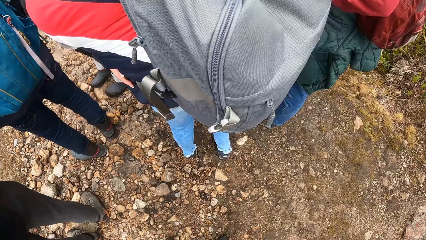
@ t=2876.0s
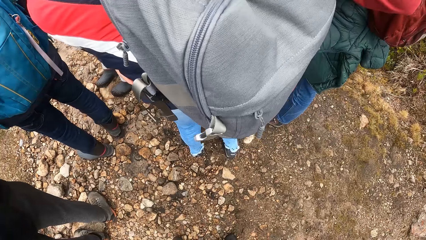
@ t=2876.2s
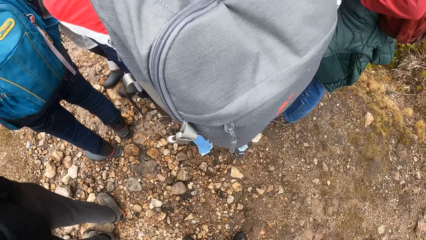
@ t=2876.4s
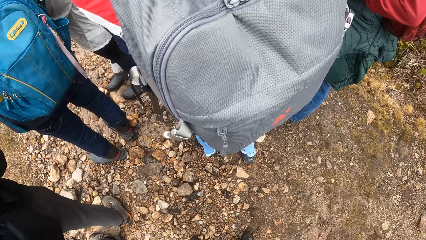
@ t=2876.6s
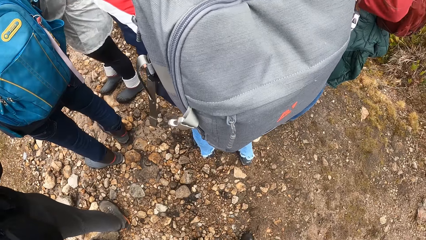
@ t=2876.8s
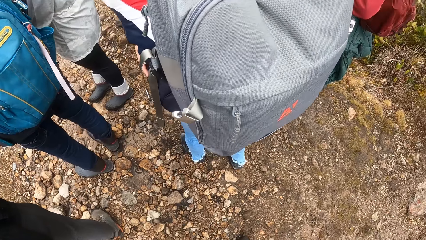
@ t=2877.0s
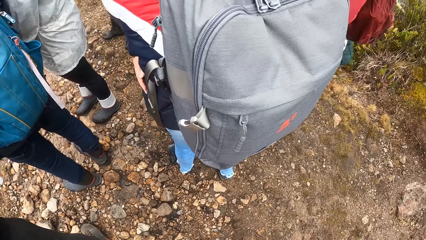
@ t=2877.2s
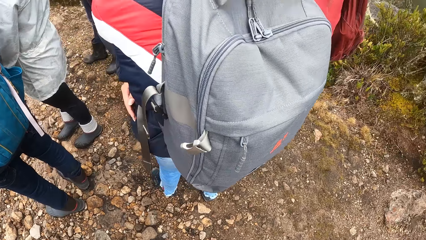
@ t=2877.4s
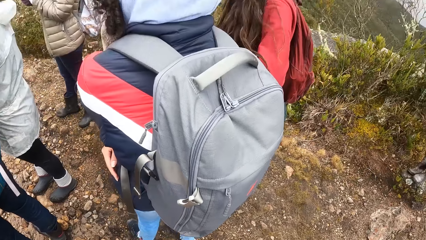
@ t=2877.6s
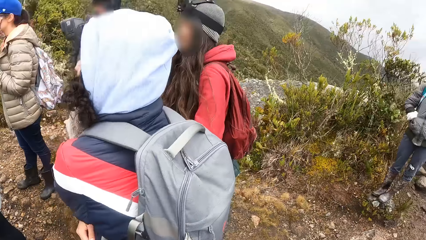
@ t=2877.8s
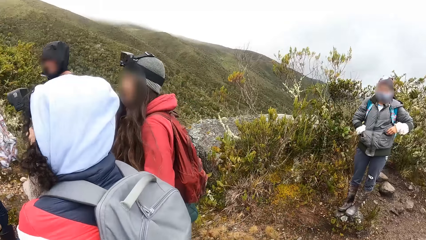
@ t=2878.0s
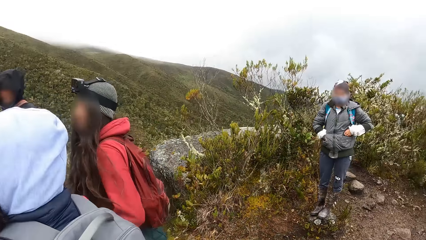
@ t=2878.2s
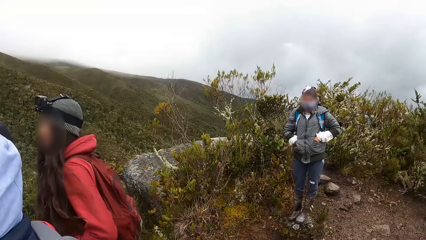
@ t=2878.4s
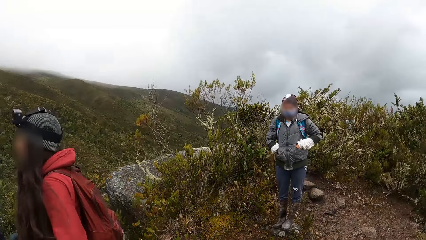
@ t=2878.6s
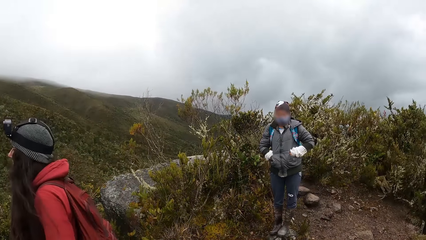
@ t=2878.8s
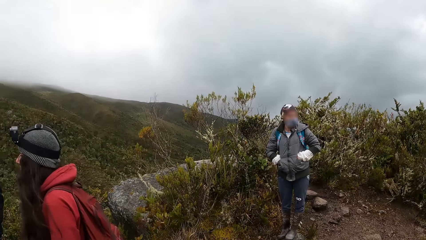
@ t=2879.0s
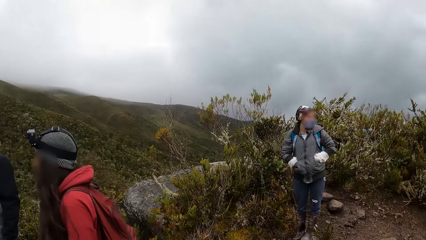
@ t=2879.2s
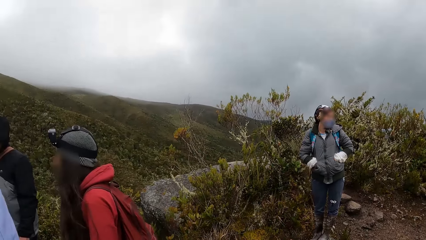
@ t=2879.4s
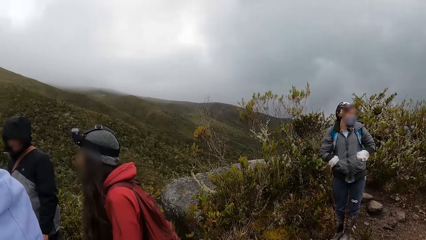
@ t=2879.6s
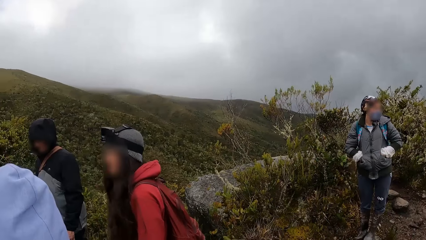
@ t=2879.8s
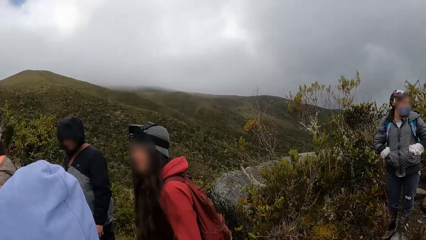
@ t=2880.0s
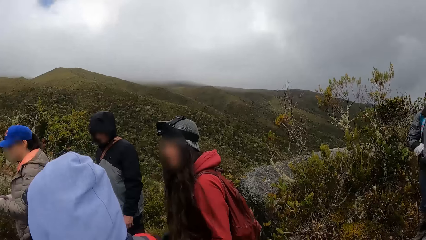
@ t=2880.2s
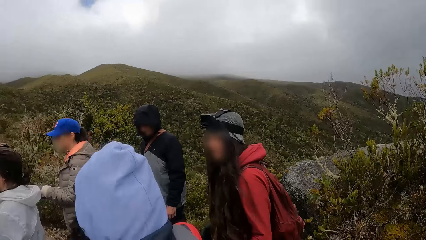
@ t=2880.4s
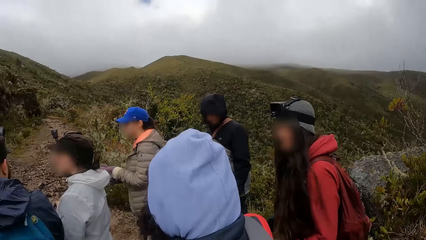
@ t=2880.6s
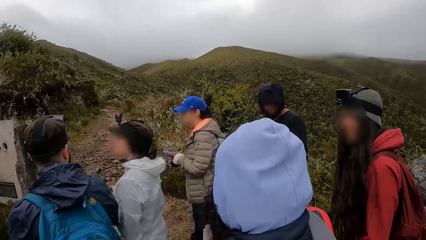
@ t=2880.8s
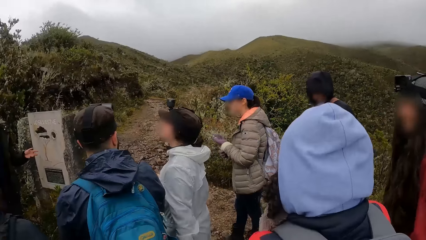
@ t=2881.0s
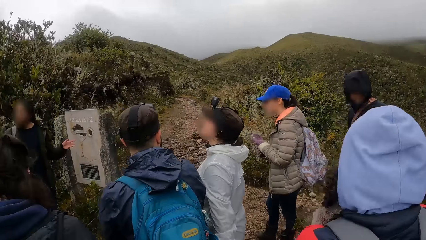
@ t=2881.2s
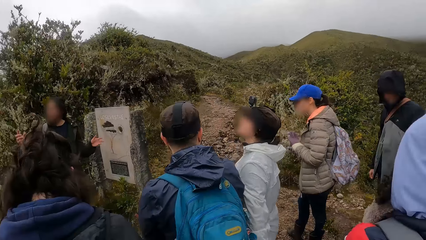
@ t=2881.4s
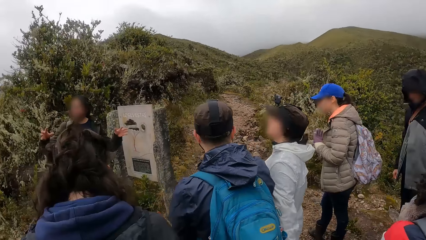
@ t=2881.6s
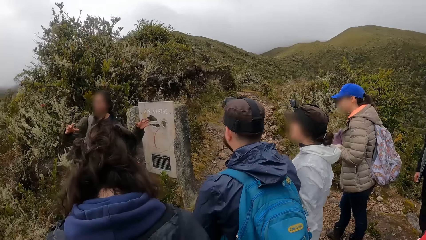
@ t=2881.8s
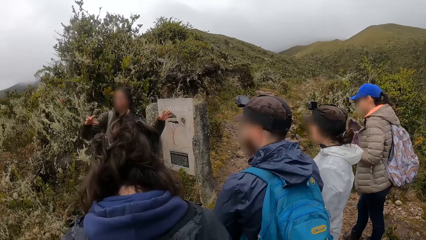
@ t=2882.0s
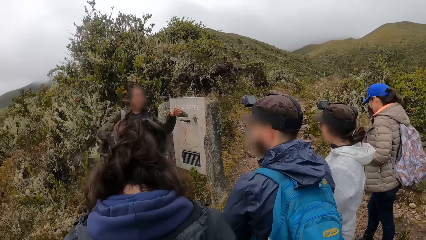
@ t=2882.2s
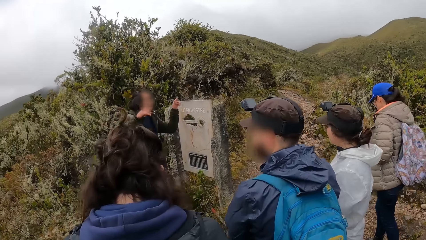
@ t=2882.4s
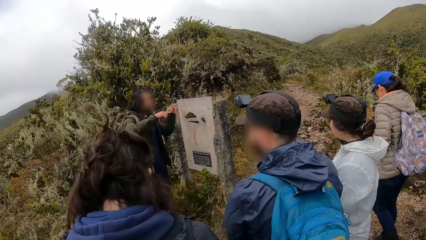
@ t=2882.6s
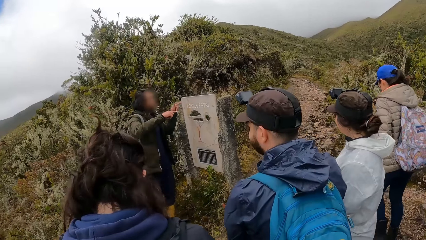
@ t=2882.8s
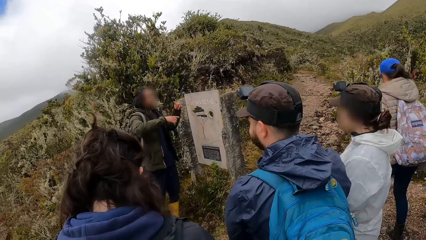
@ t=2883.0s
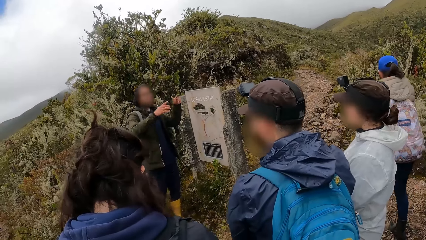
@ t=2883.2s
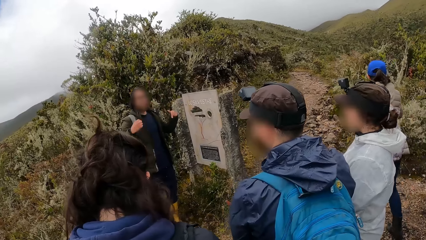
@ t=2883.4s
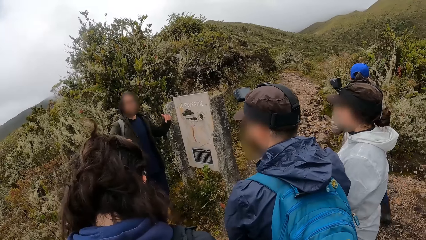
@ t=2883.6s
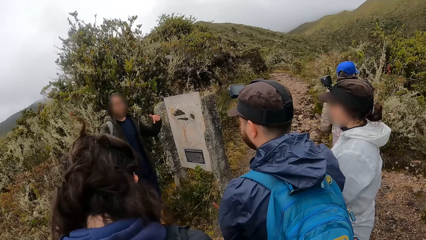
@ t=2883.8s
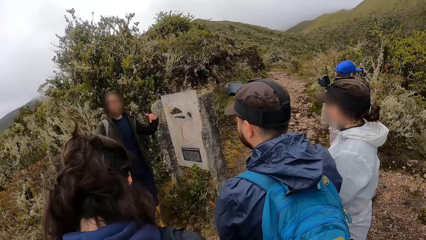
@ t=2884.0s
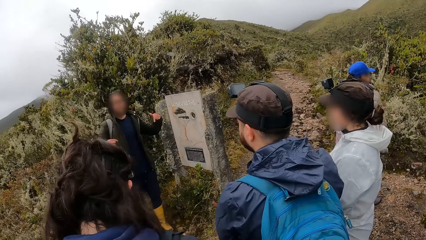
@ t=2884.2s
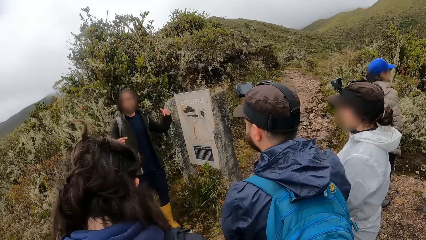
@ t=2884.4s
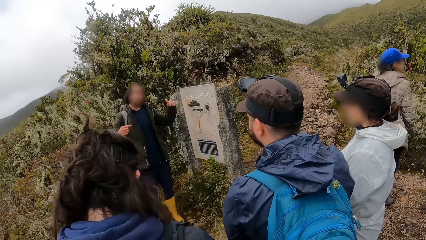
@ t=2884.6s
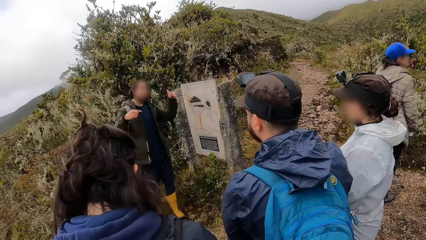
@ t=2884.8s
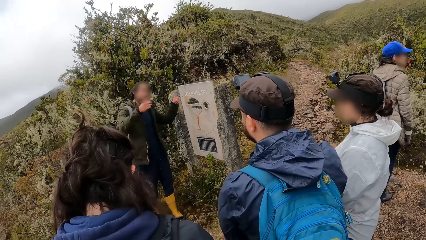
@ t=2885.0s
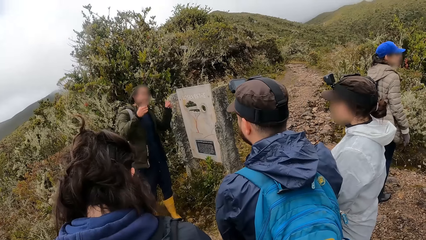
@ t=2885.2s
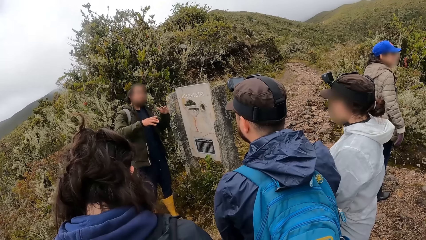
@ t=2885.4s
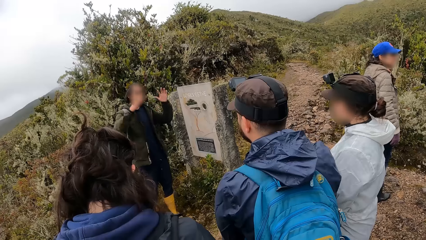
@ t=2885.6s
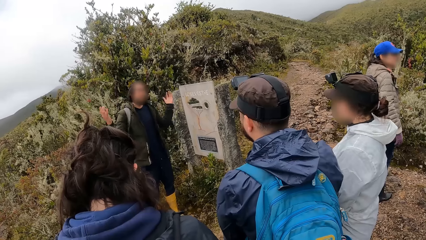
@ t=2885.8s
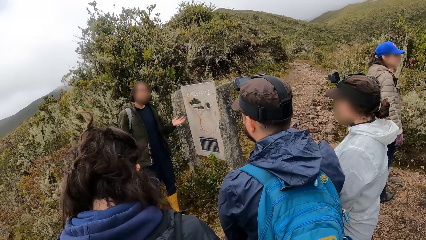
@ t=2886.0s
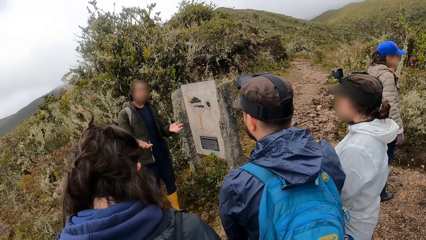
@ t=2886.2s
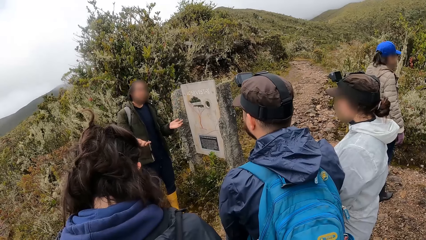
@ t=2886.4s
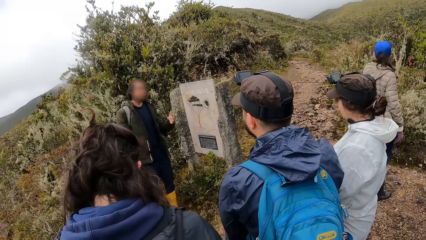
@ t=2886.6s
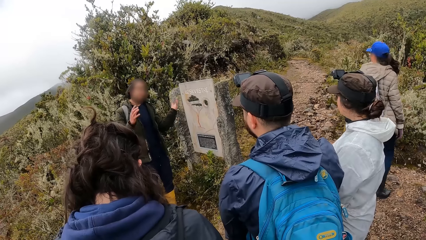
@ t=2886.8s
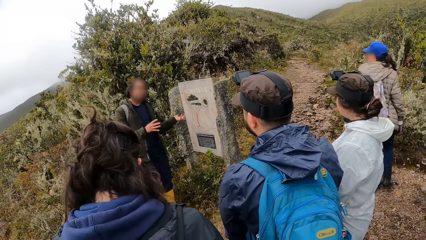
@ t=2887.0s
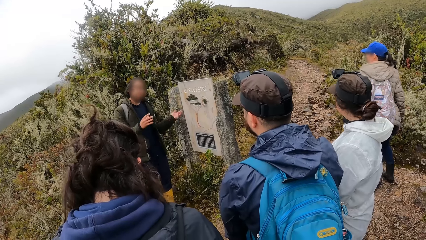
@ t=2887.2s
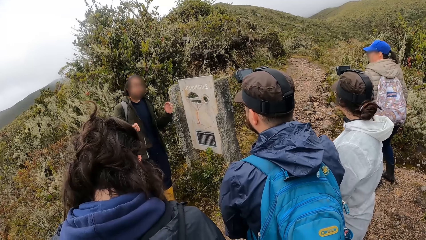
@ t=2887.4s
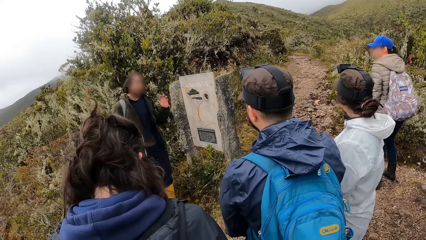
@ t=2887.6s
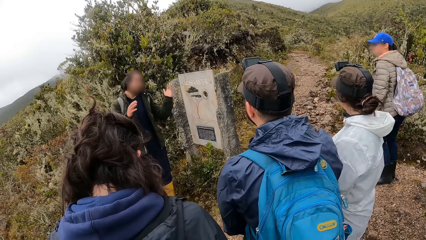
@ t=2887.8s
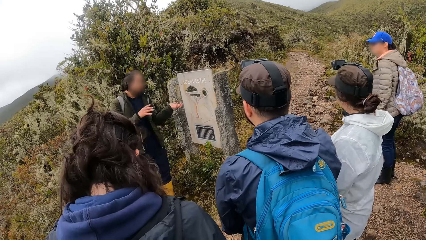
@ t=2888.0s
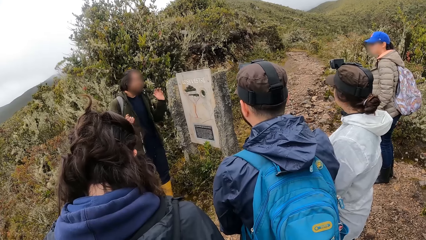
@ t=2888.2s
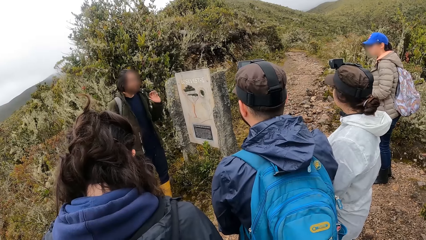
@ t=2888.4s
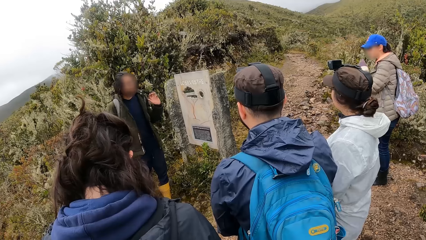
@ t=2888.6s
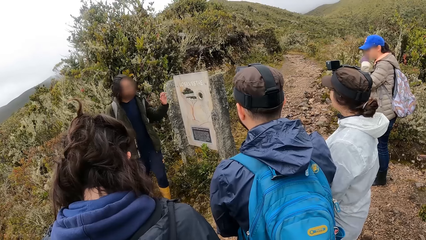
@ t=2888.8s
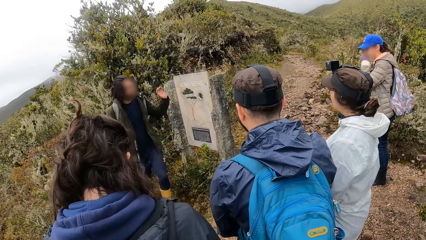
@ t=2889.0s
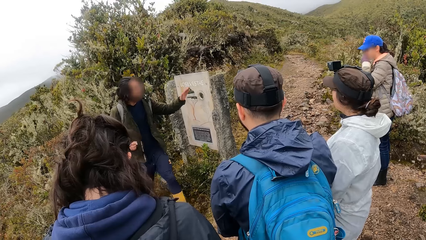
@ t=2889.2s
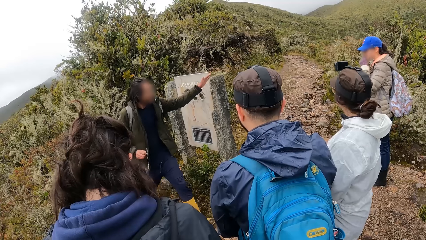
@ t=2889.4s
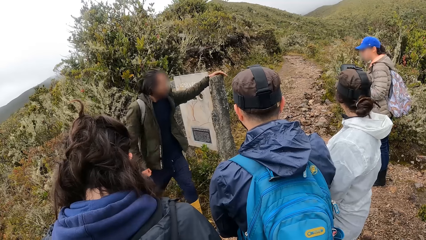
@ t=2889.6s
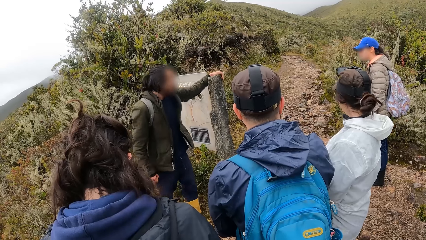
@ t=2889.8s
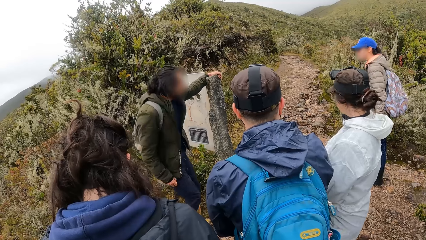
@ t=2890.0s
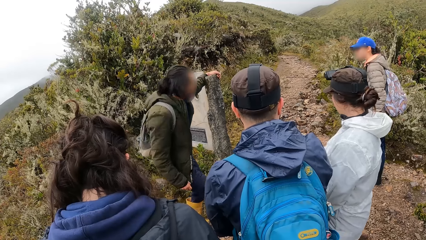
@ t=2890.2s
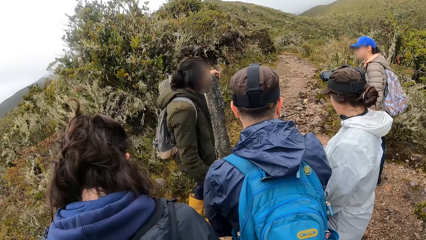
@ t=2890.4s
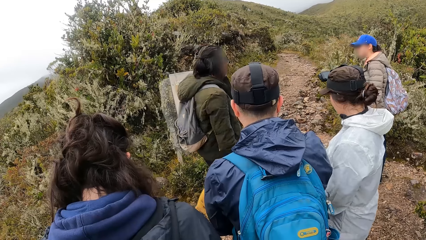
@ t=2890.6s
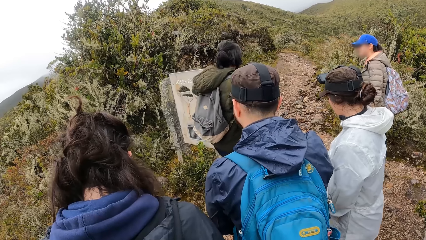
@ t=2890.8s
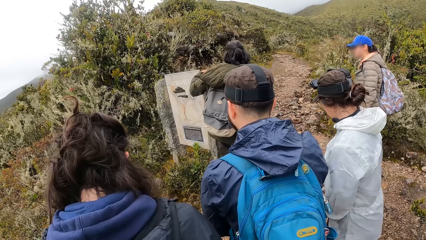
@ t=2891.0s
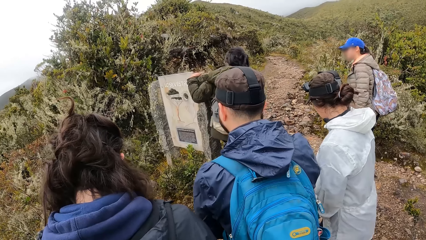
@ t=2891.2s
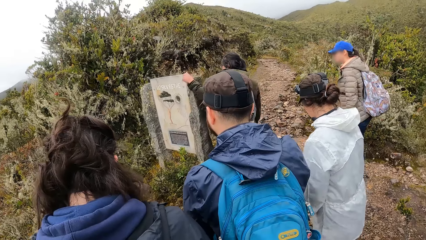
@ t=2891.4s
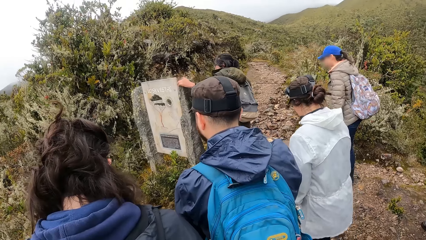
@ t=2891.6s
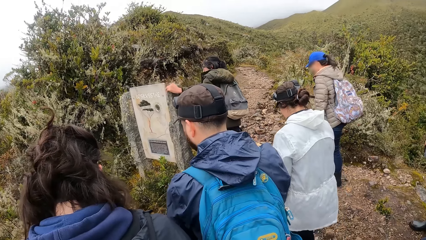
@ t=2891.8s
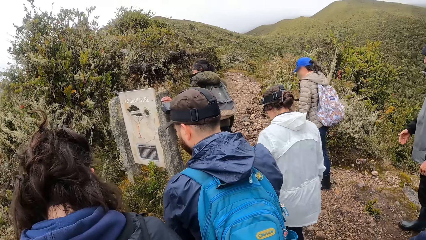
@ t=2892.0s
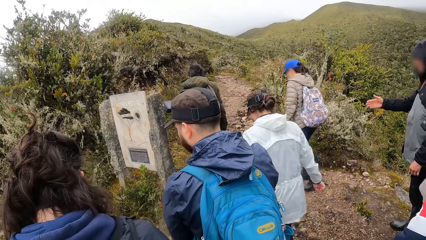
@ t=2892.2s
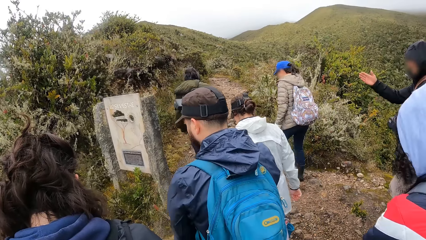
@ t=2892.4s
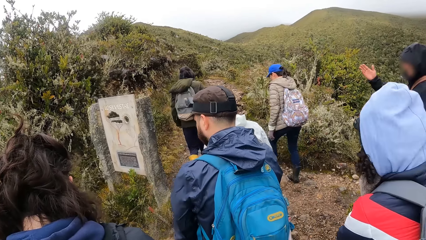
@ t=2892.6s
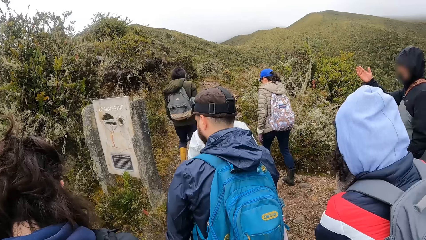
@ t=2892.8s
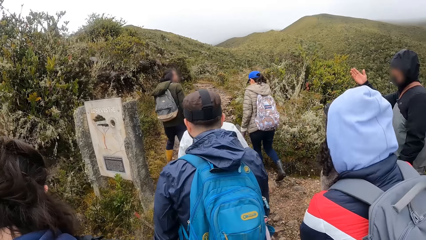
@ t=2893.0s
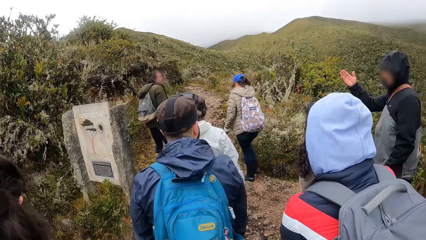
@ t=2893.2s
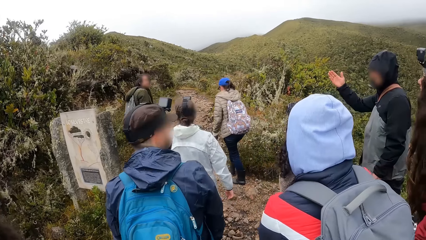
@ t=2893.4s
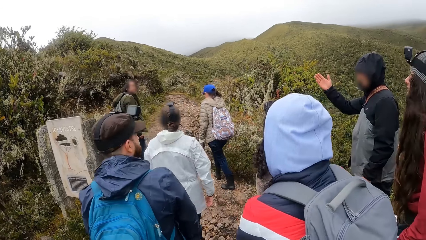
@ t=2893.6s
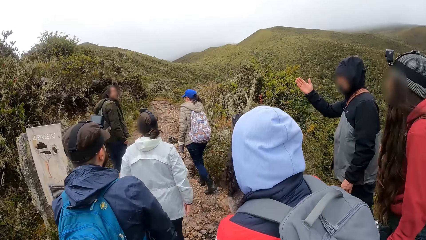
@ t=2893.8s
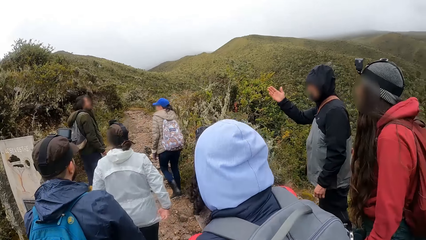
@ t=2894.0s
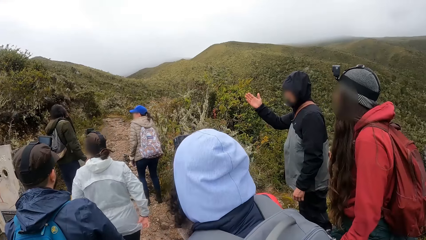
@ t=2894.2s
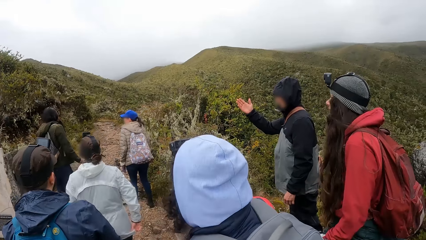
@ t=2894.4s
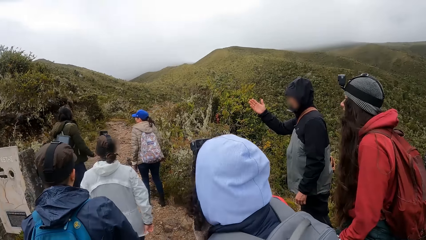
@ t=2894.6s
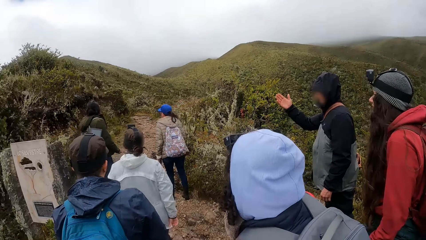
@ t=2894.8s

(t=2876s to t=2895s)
The man places his left hand on a pillar.
